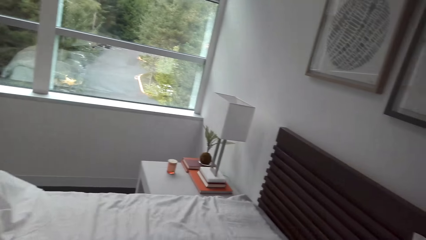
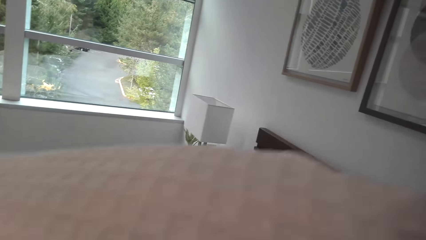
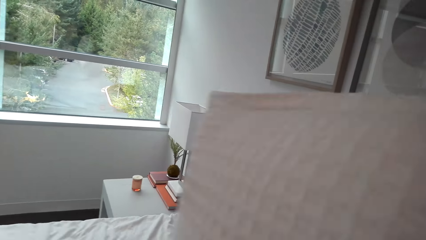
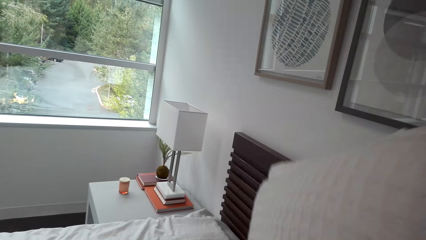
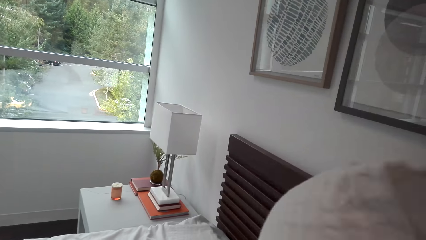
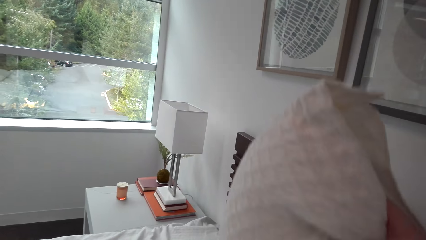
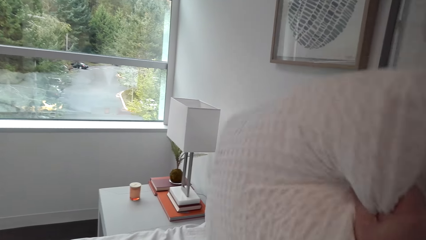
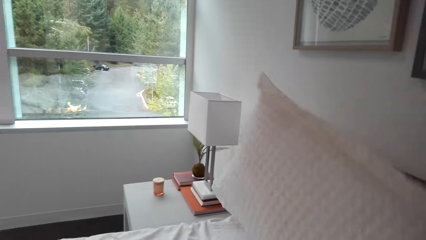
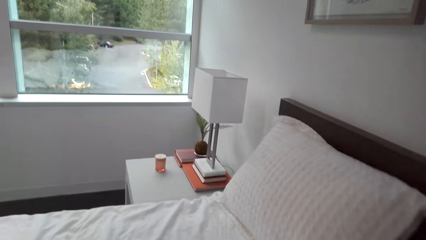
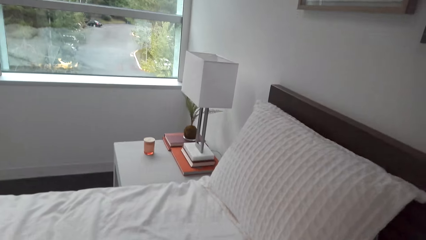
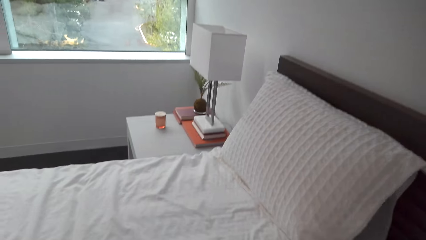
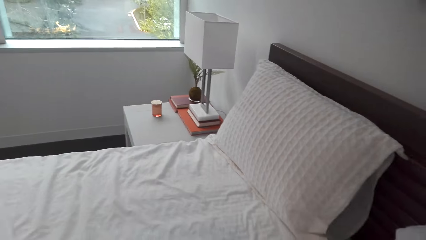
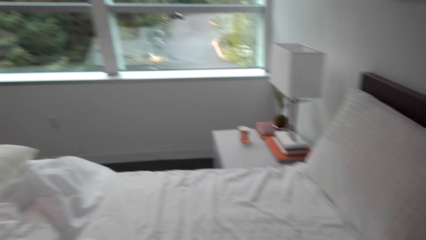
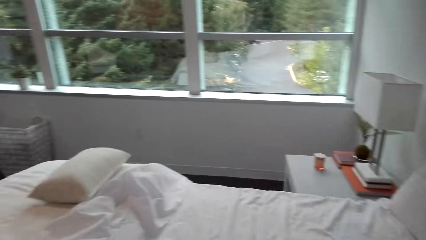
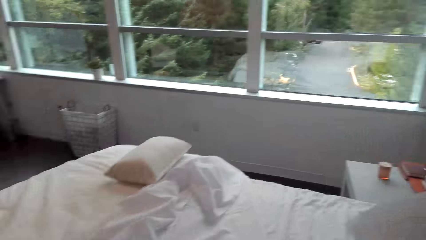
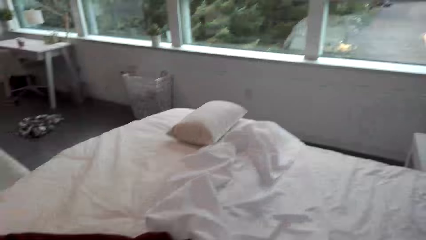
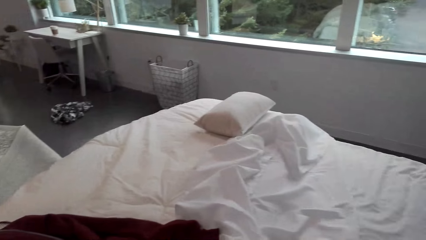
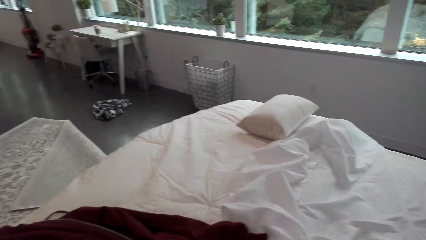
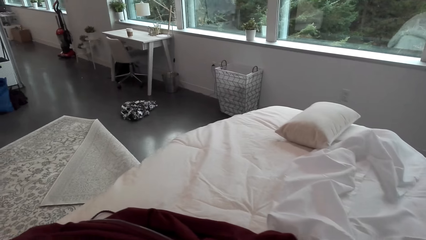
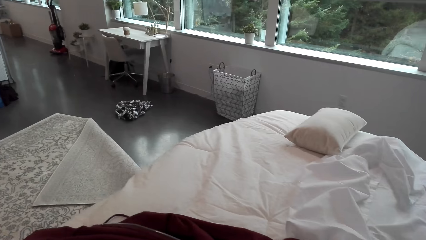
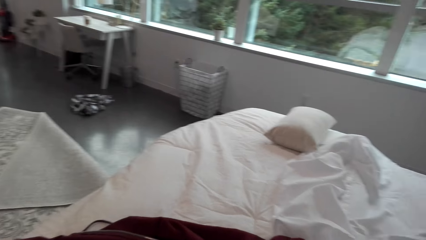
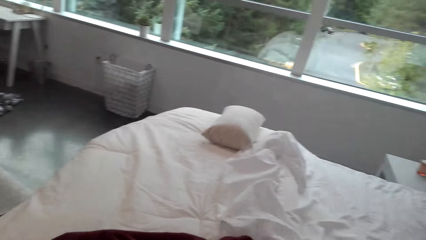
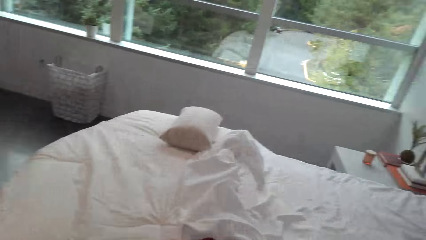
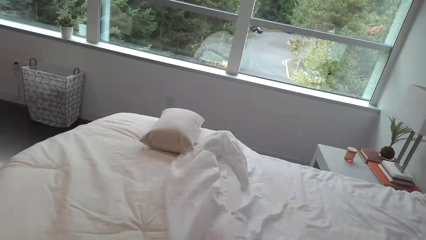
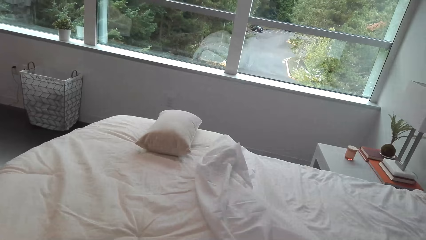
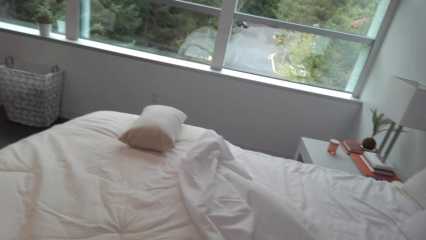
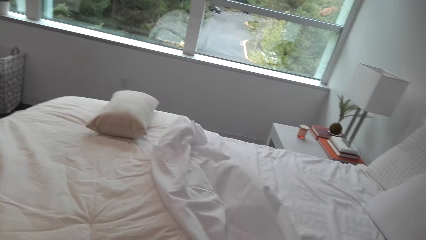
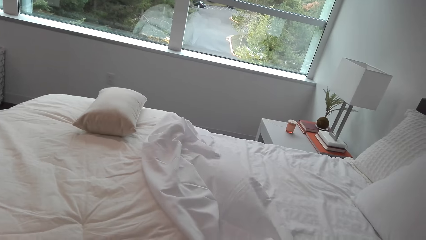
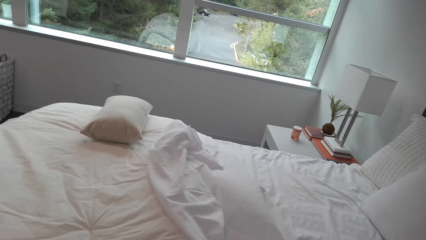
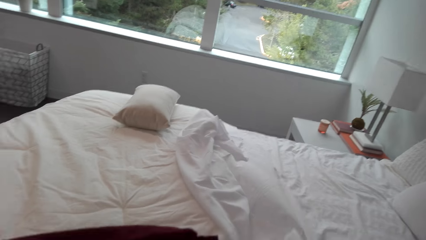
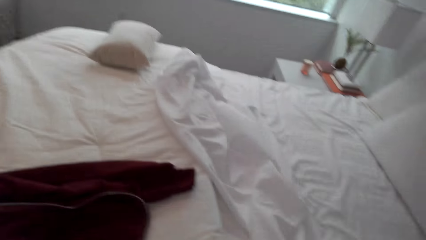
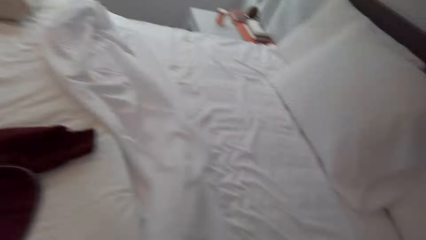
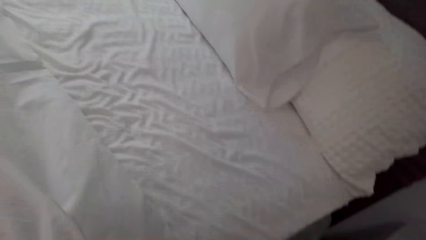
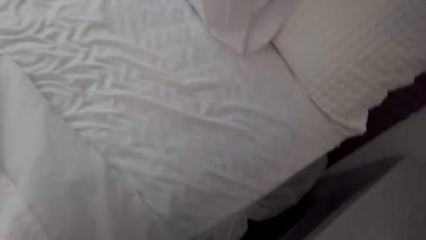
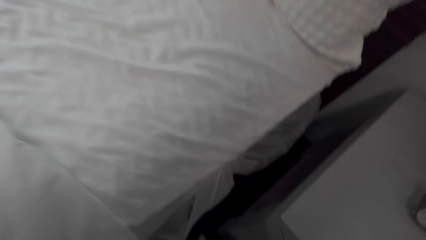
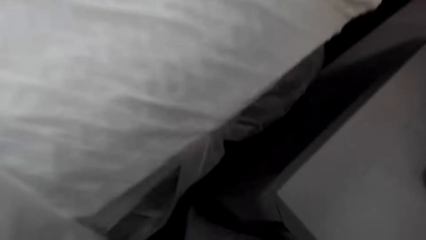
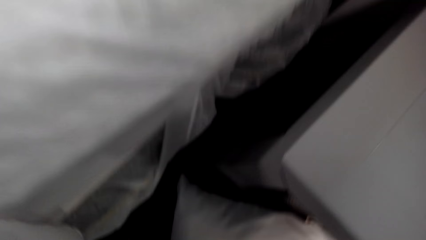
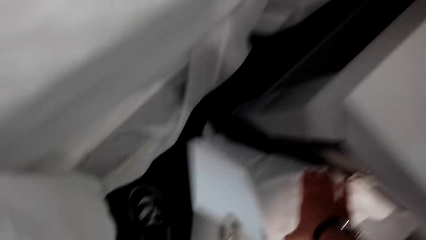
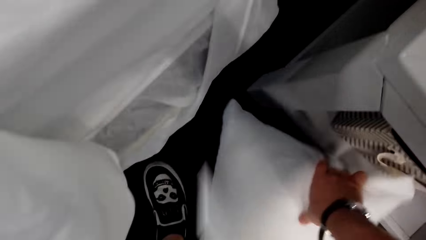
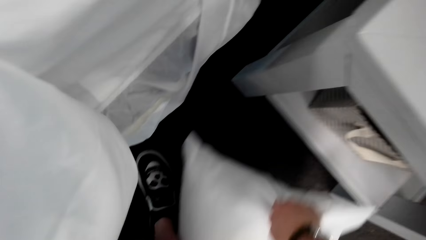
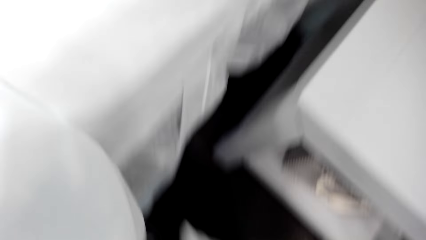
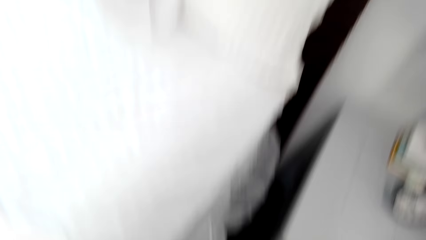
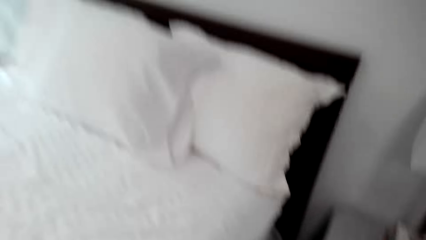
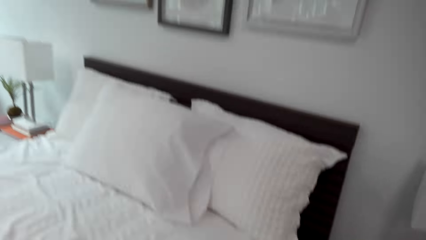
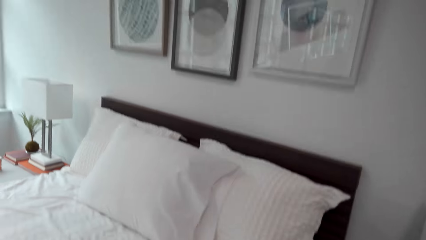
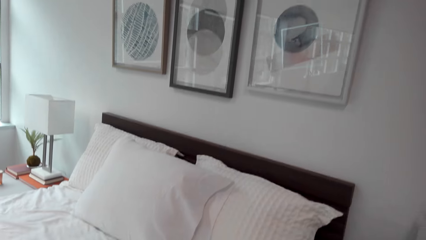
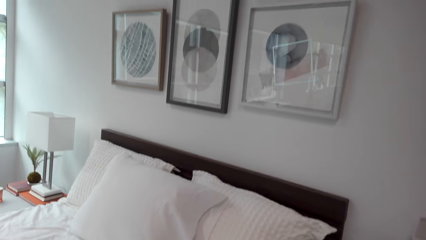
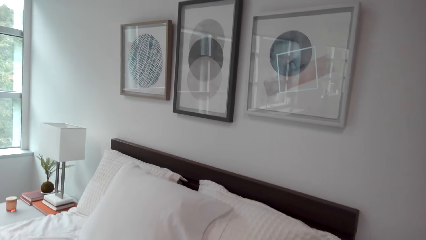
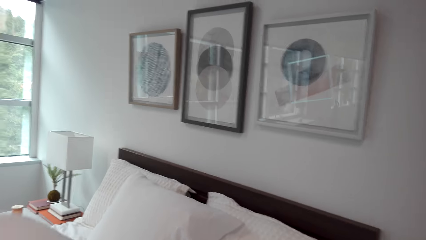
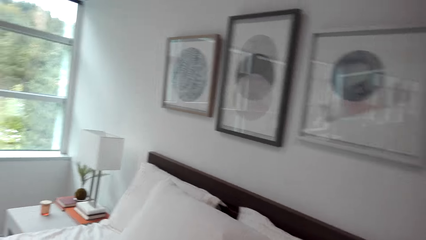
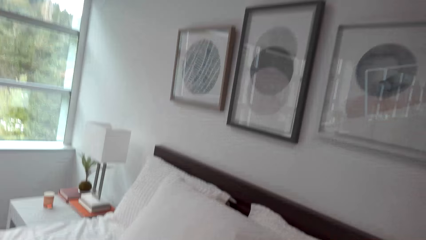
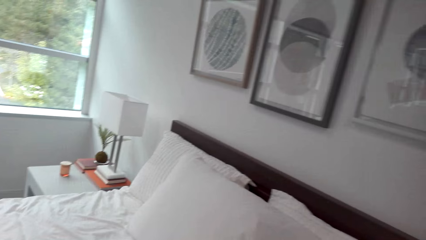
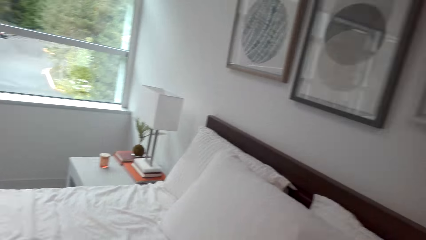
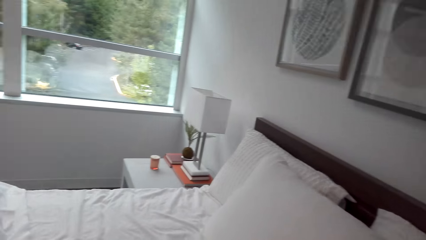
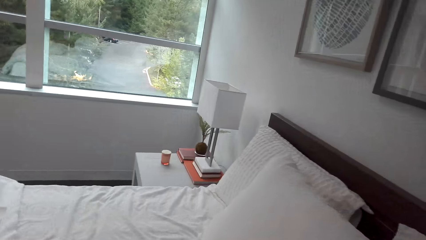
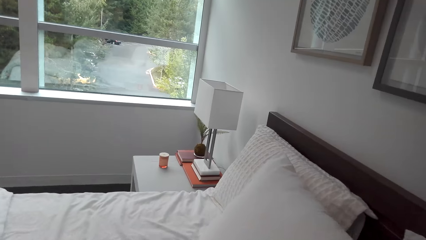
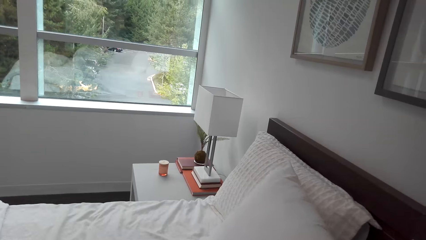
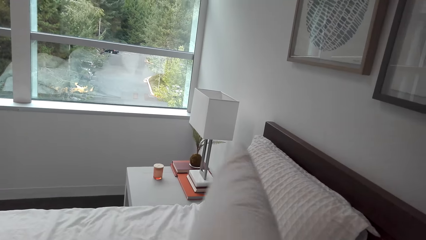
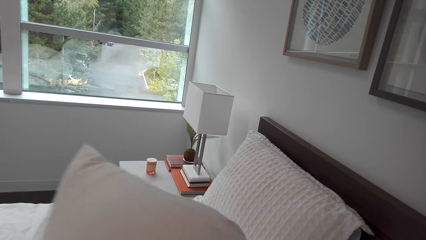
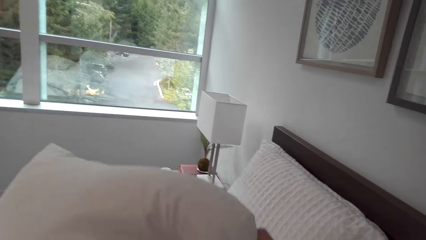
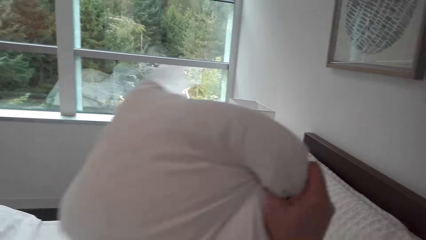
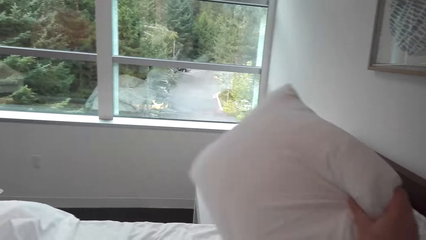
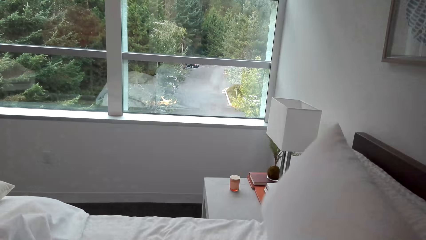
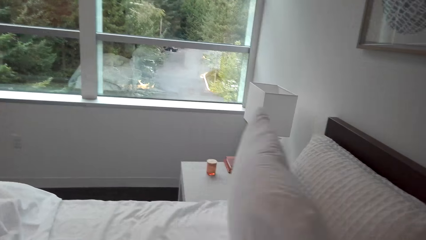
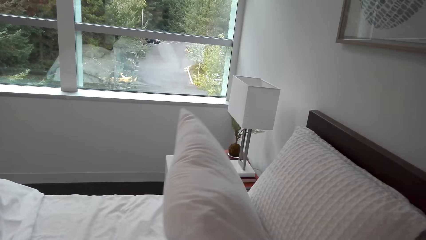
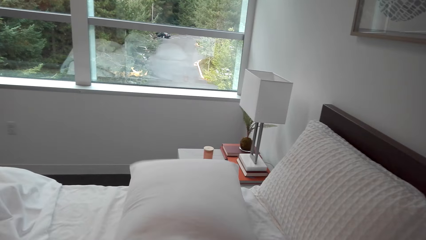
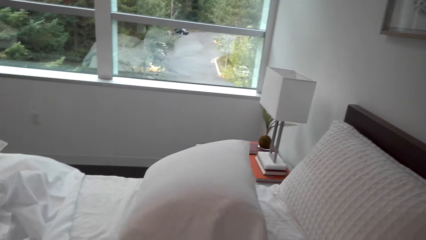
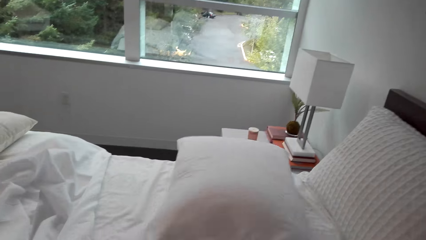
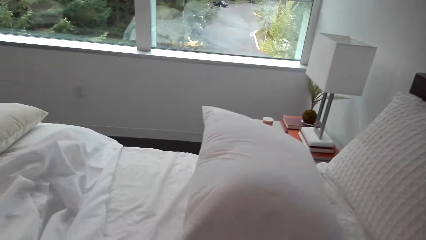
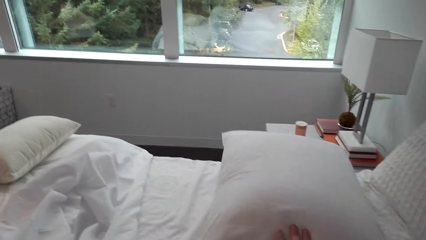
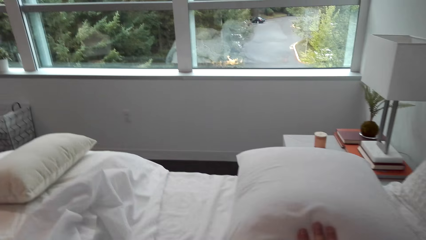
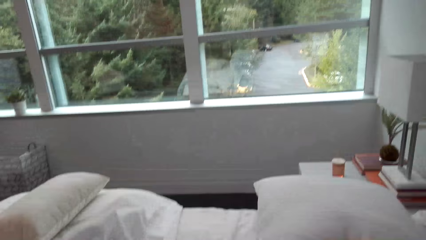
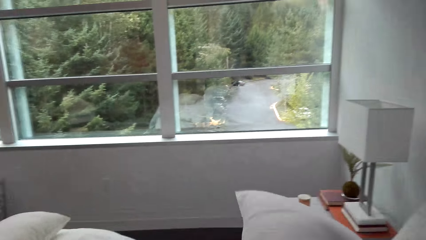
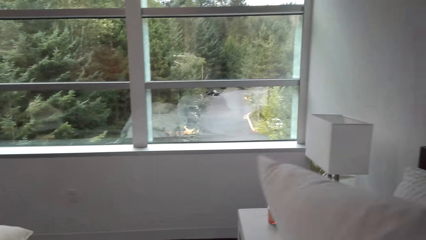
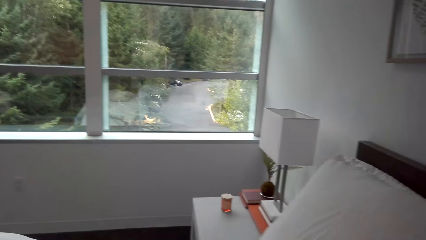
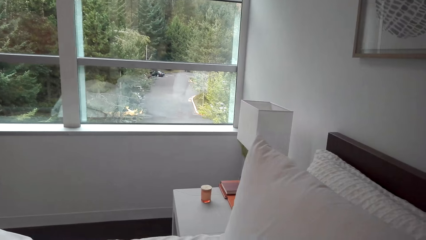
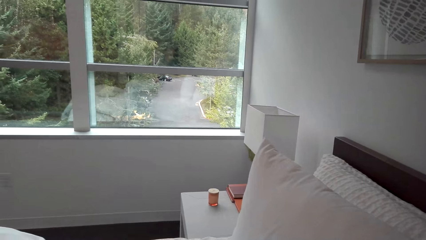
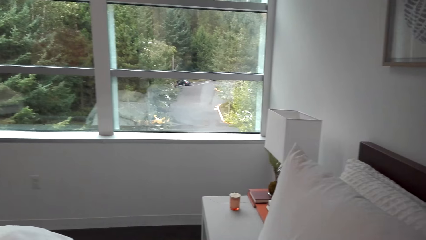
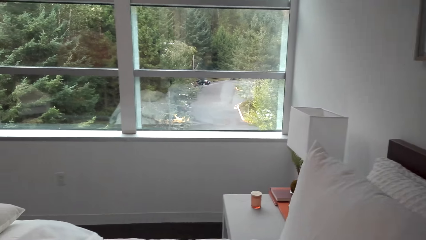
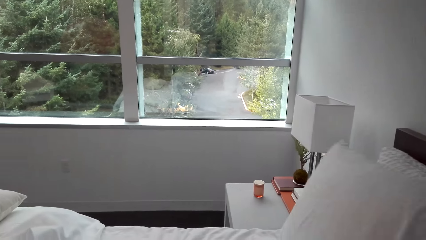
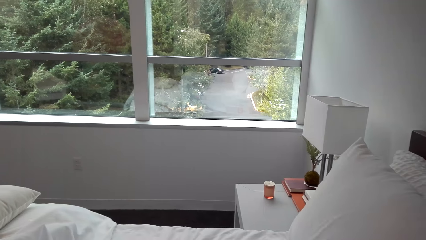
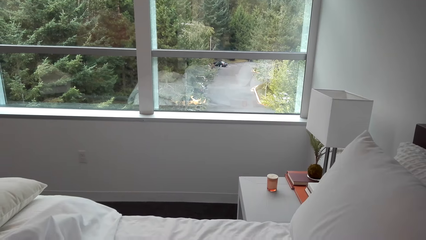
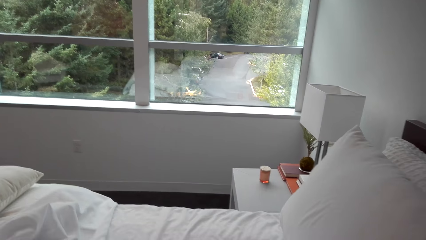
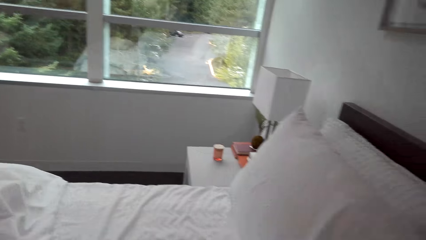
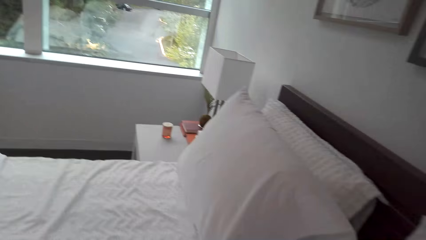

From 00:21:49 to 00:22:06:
The camera wearer places a pillow on the bed. They look around. They stretch the bedsheet. They spread the bed. They pick the pillow on the floor. They arrange the pillows on the bed.
